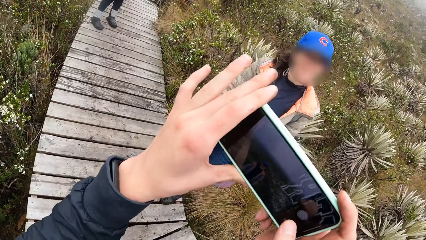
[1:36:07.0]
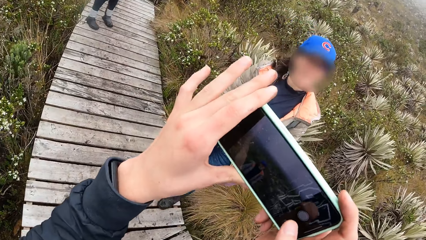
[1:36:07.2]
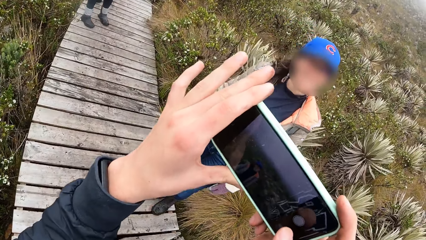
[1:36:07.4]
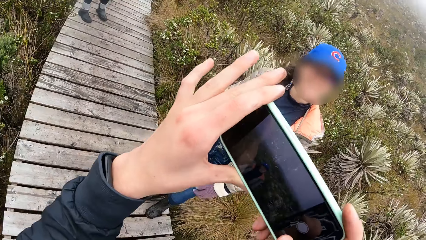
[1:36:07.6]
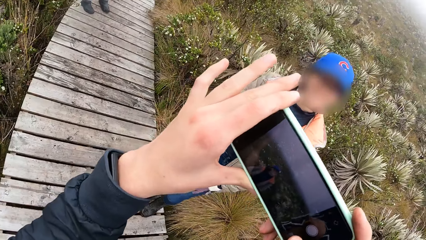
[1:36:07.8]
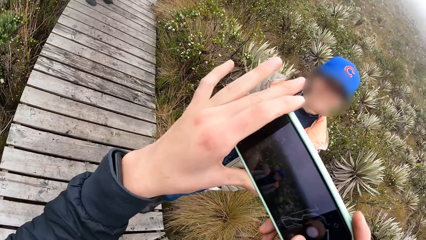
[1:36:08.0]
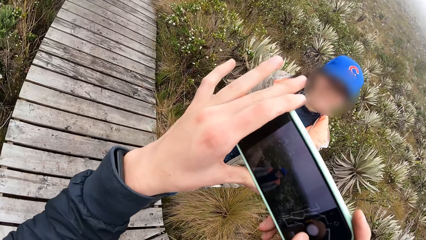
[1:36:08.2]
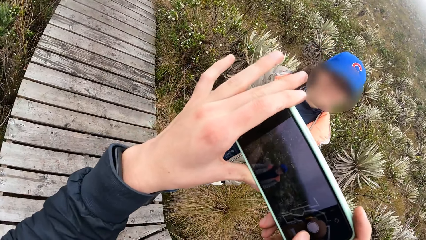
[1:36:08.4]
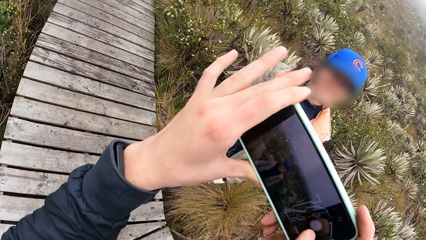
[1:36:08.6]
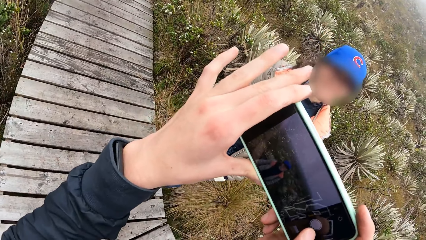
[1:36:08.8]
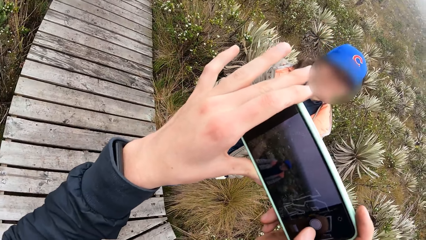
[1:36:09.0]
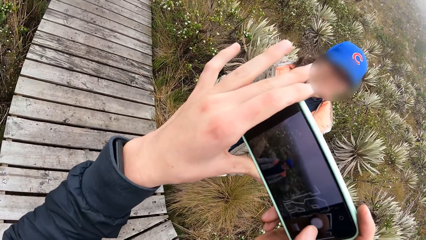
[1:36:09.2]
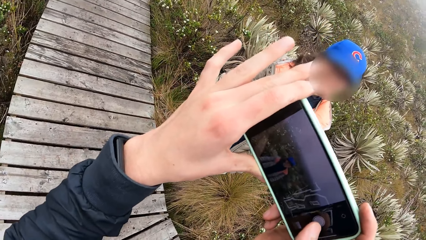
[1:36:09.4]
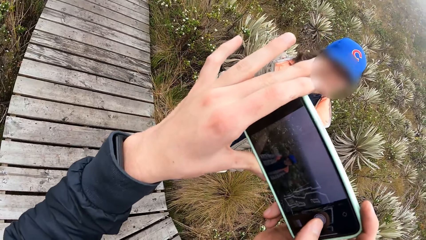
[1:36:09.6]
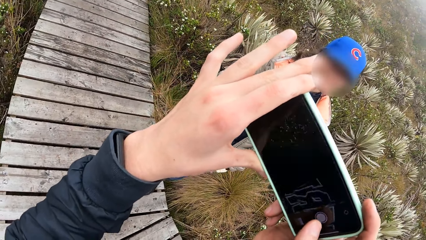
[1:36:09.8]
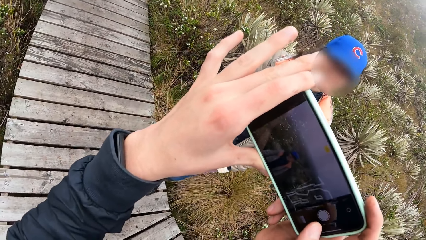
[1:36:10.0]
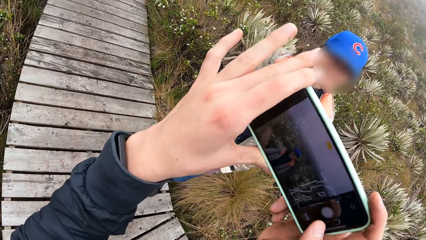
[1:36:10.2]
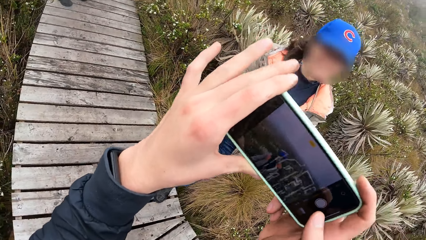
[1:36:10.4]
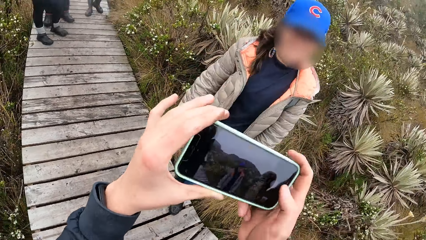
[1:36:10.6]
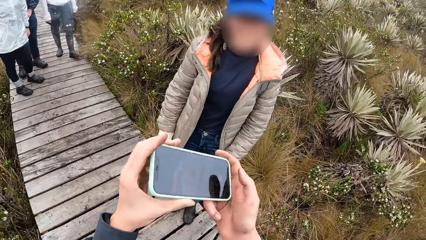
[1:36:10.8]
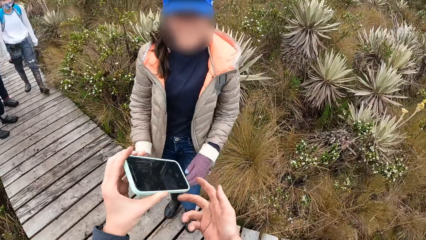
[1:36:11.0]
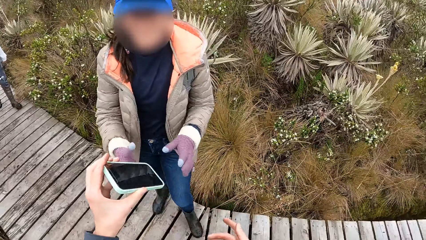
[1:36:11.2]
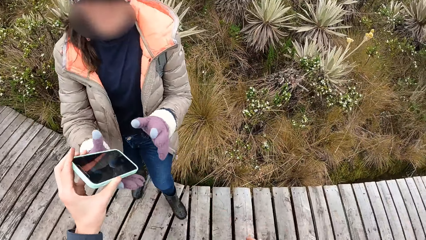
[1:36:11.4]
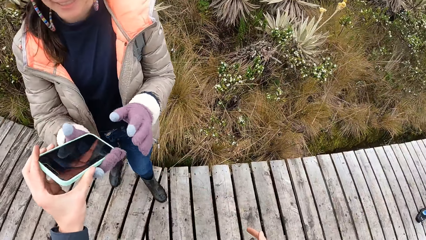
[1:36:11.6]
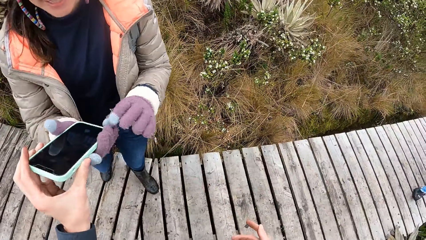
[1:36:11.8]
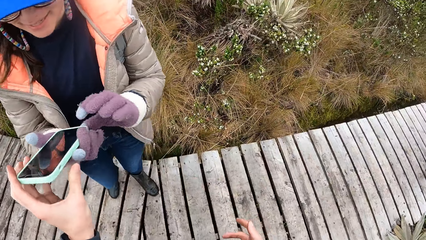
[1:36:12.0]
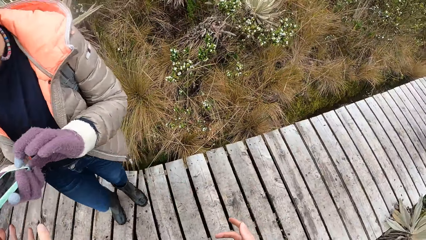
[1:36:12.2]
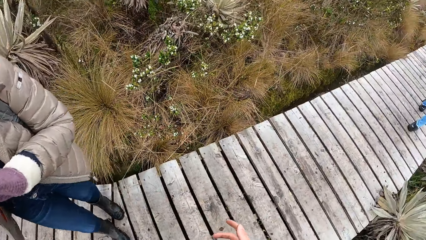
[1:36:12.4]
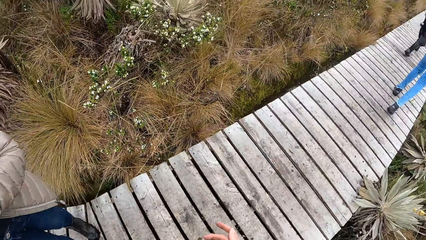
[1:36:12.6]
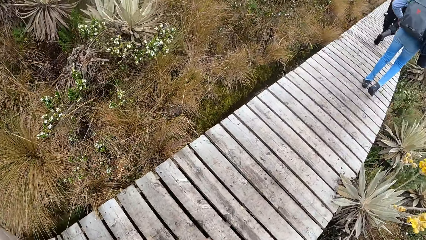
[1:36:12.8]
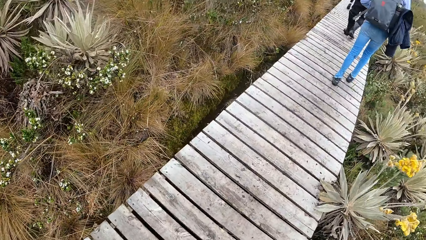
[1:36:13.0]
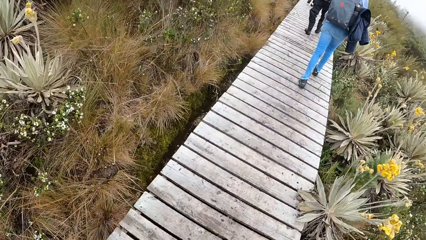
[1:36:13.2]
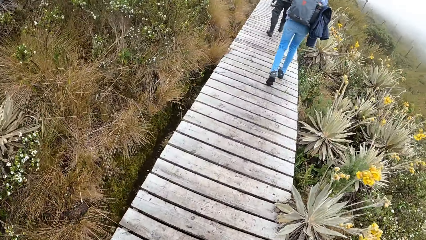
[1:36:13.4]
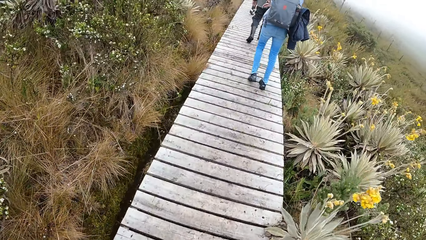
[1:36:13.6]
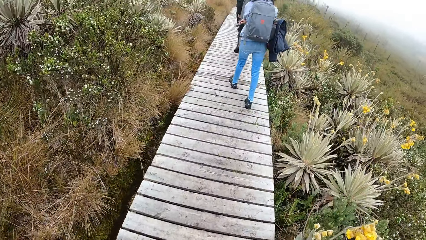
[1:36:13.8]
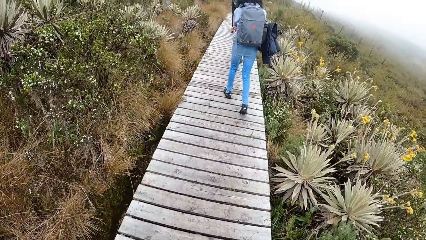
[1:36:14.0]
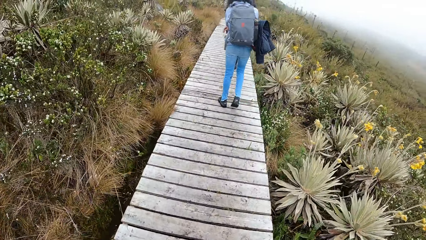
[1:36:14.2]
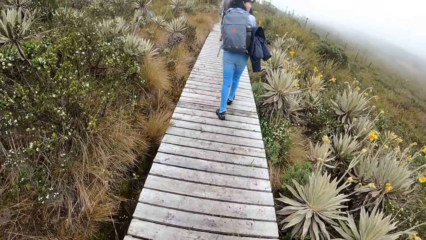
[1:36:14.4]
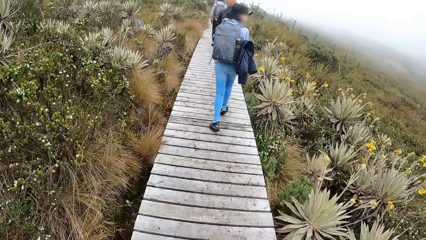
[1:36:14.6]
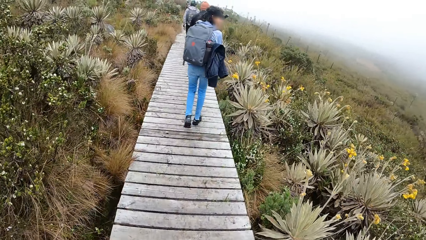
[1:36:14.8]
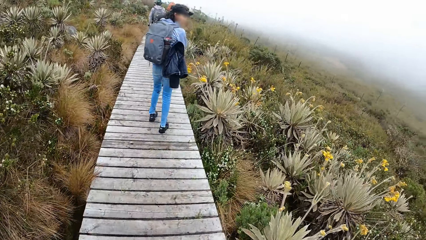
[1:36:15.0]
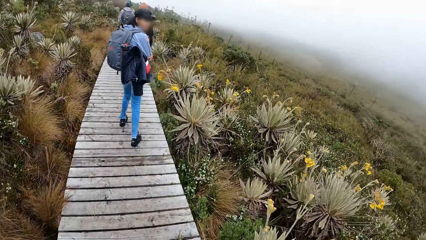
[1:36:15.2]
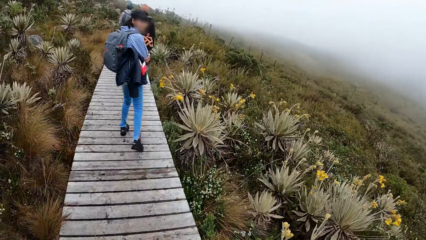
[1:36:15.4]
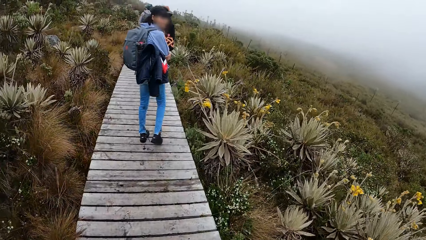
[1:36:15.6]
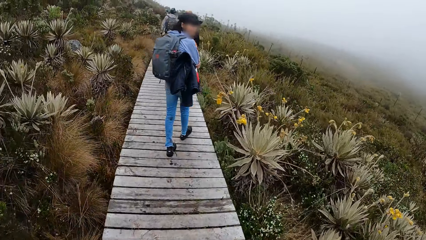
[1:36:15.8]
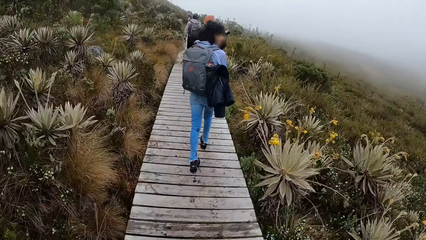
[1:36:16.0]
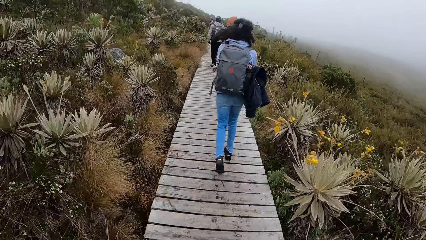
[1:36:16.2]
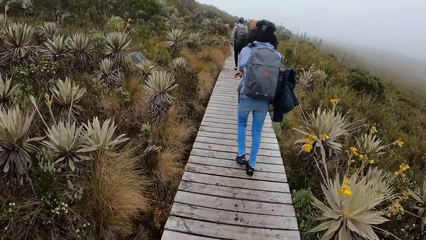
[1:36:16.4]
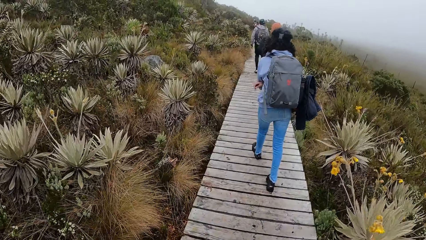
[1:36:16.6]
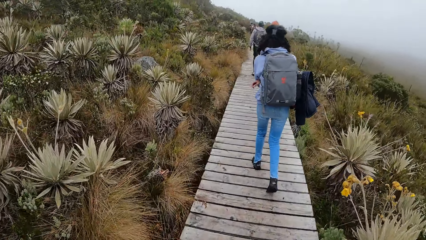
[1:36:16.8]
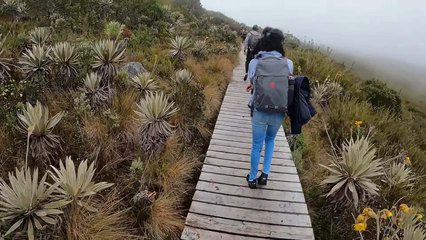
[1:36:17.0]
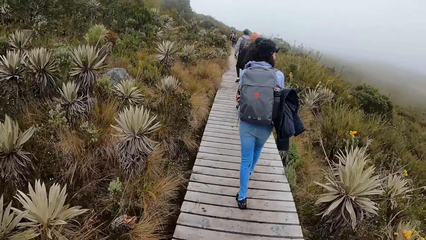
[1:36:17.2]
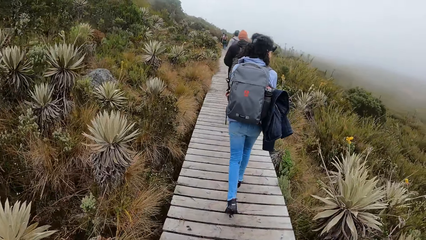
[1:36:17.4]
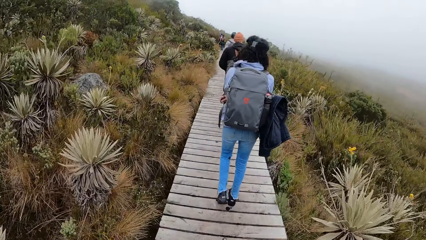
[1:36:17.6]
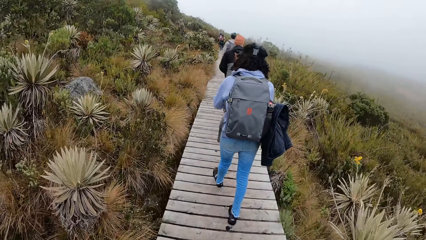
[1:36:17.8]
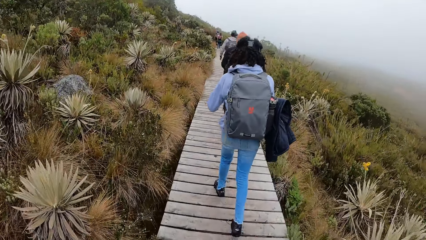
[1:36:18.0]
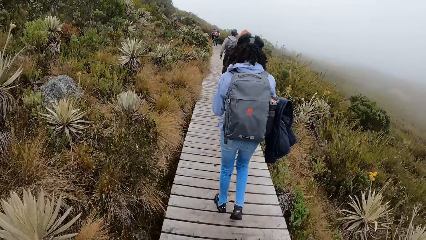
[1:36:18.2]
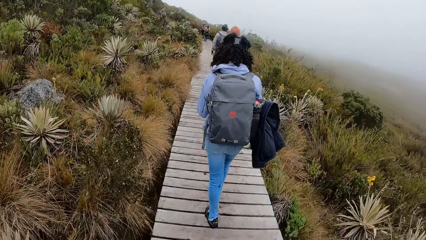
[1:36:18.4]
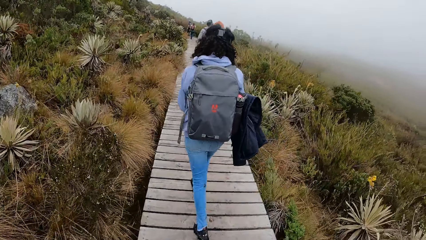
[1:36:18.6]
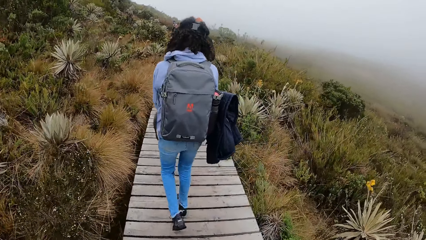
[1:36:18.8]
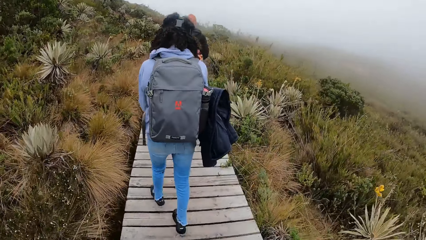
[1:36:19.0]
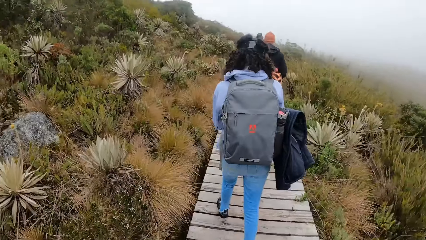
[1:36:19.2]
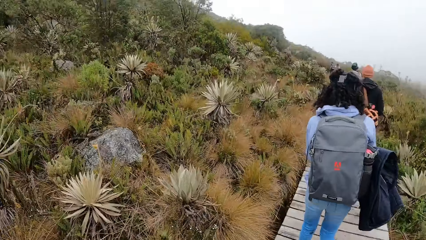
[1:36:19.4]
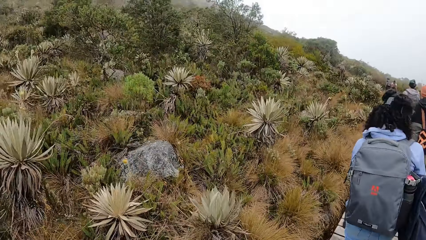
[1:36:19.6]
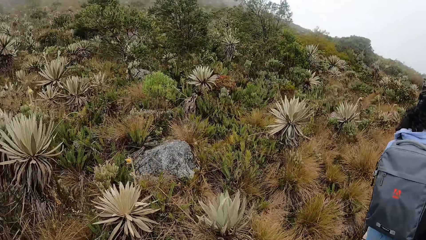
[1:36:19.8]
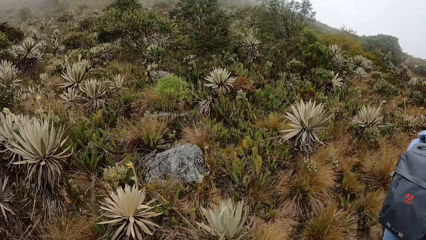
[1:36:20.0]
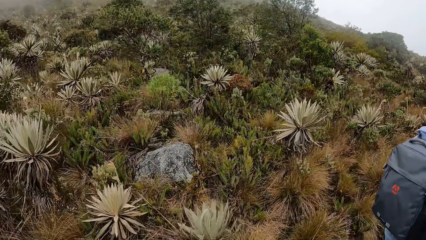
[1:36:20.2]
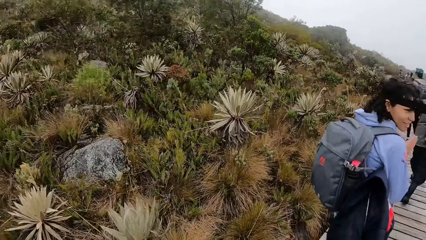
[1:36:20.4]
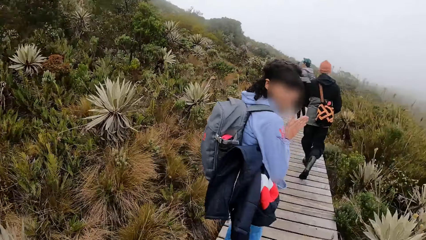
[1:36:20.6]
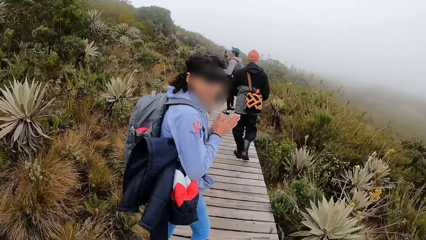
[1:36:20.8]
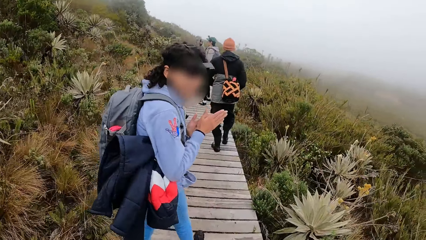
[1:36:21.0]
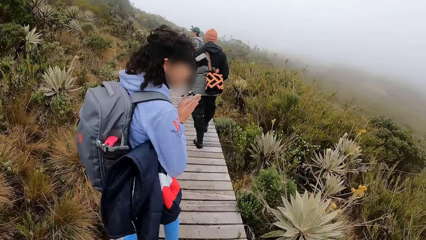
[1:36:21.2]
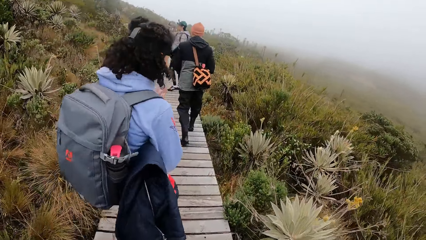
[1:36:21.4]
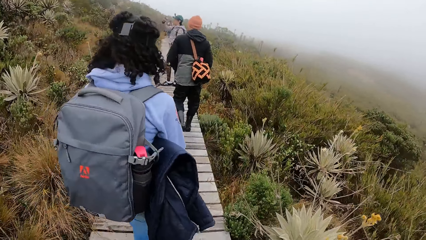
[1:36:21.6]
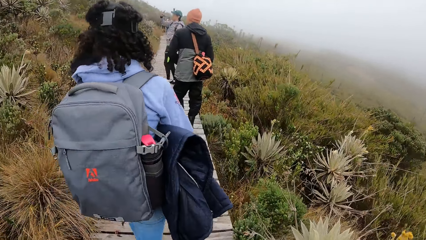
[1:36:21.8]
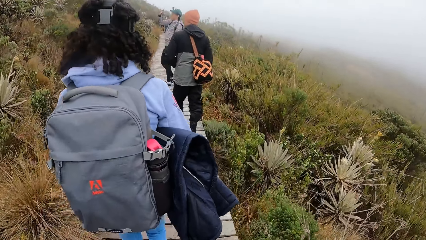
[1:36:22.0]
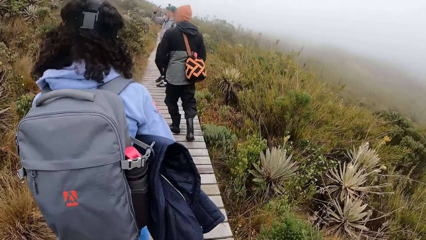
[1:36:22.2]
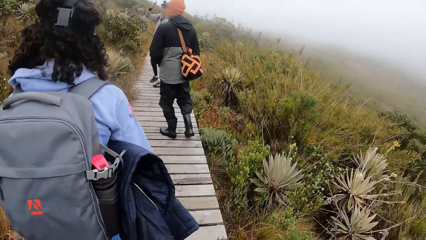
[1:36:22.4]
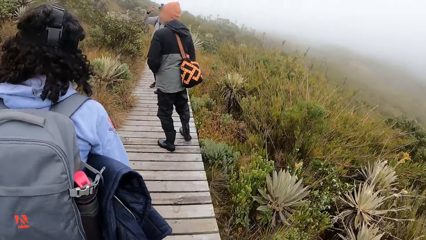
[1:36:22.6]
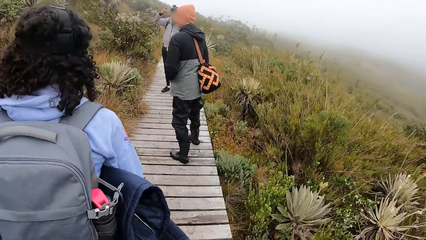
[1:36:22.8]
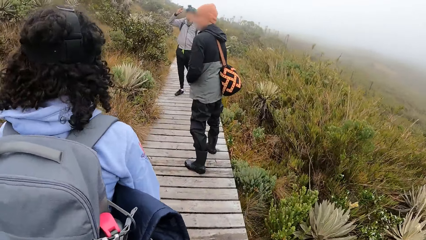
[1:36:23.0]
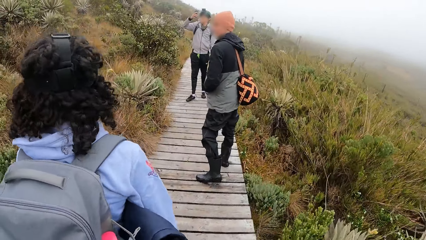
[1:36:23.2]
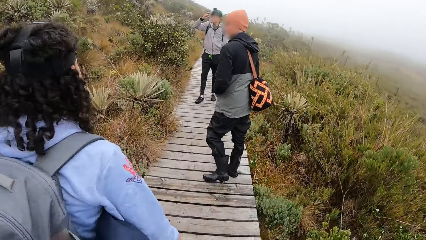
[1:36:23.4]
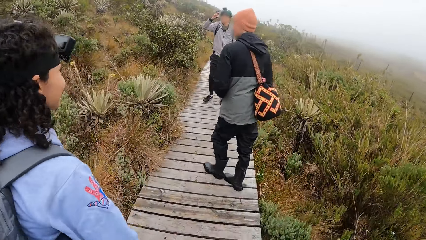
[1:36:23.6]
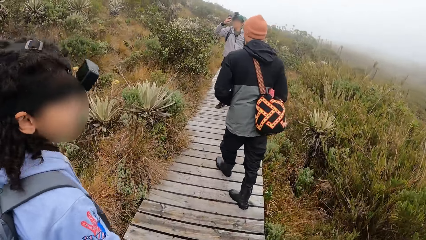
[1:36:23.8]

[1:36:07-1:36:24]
The camera wearer passes the phone to the right hand of the woman with his left hand.
